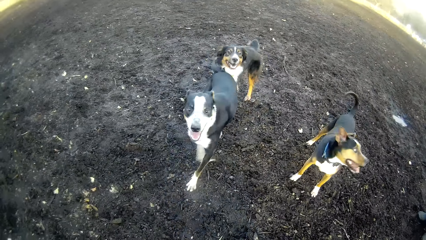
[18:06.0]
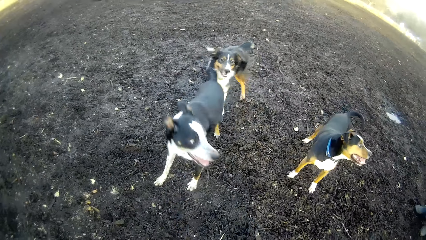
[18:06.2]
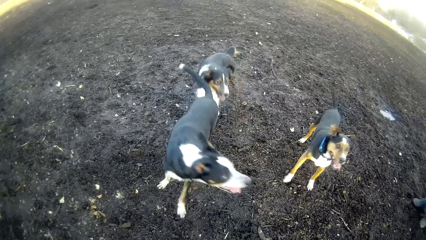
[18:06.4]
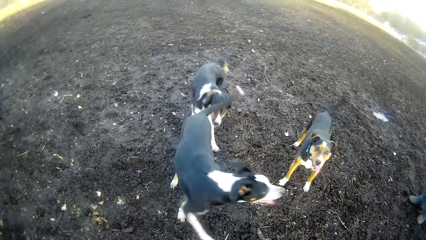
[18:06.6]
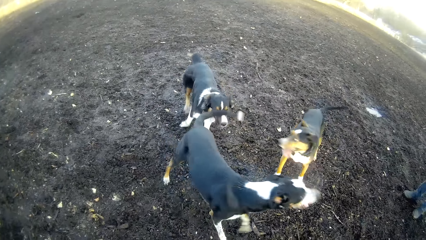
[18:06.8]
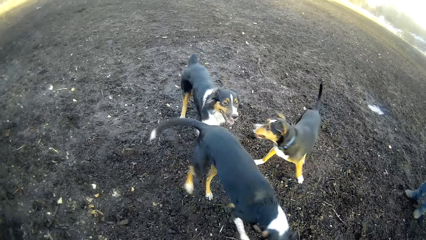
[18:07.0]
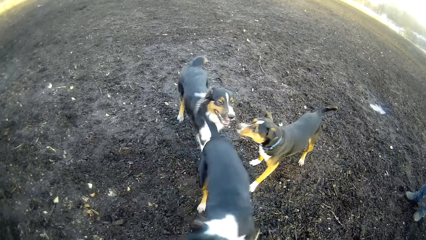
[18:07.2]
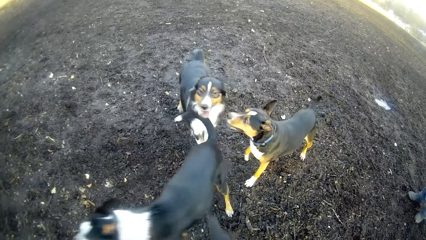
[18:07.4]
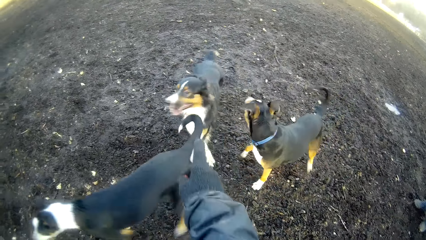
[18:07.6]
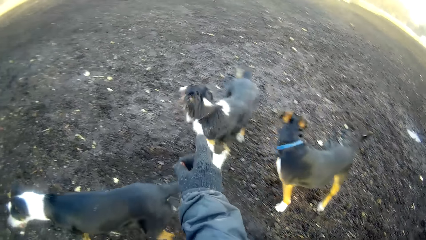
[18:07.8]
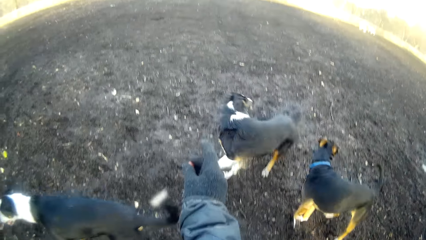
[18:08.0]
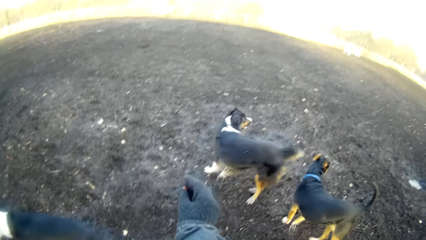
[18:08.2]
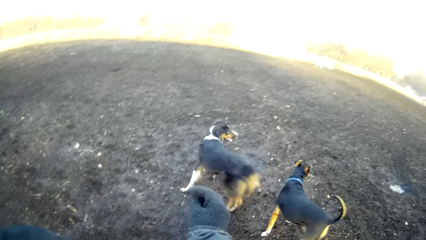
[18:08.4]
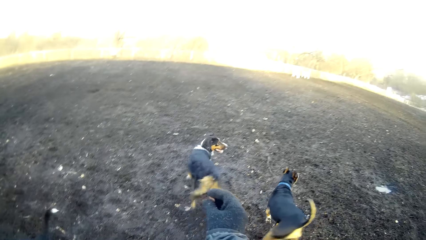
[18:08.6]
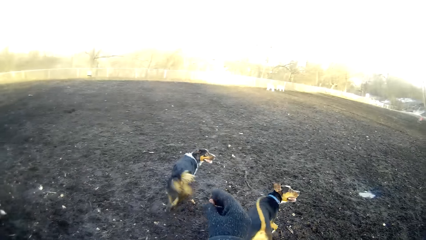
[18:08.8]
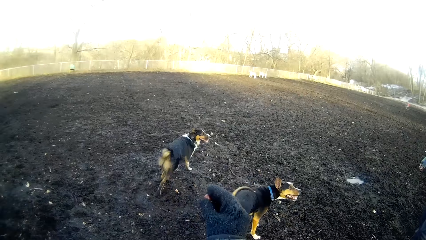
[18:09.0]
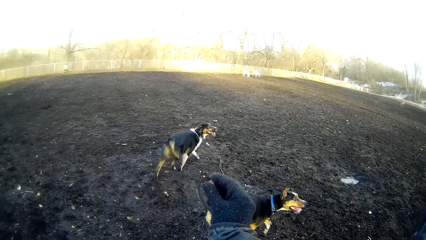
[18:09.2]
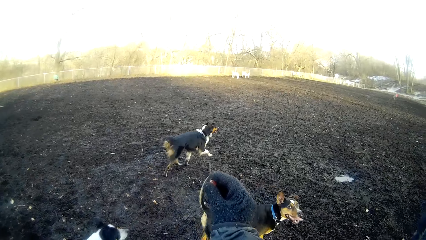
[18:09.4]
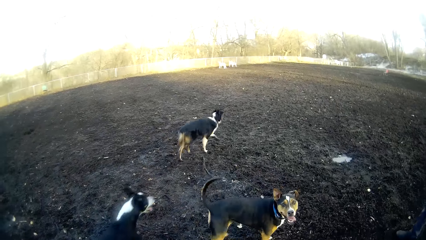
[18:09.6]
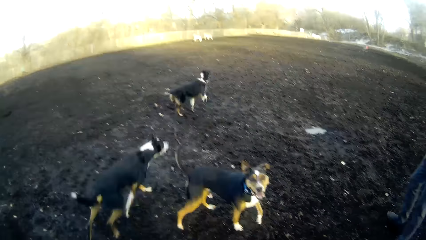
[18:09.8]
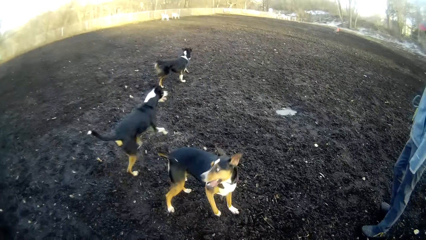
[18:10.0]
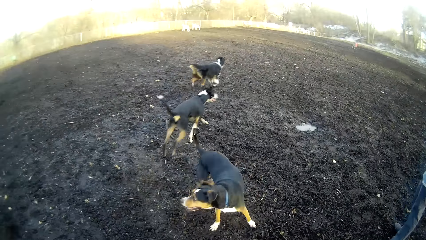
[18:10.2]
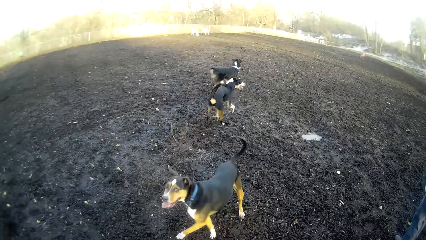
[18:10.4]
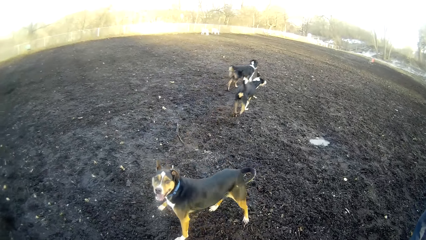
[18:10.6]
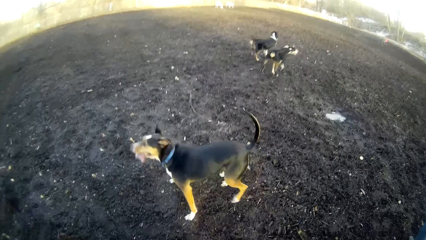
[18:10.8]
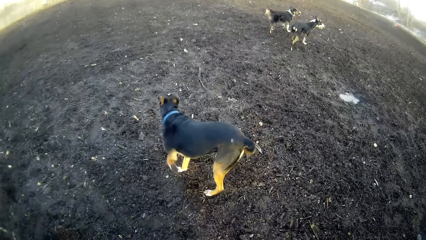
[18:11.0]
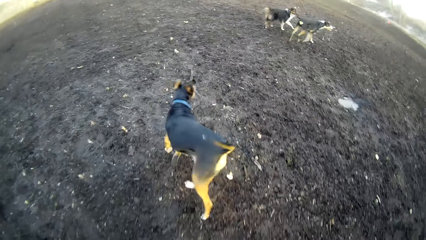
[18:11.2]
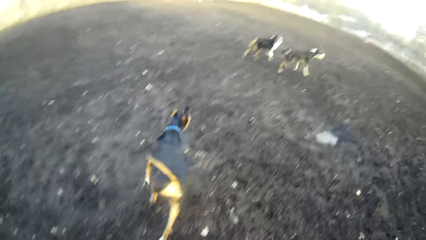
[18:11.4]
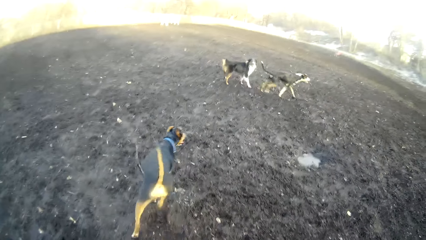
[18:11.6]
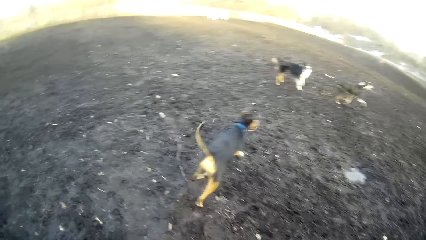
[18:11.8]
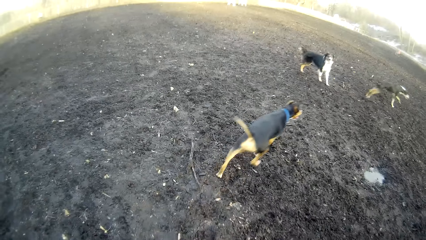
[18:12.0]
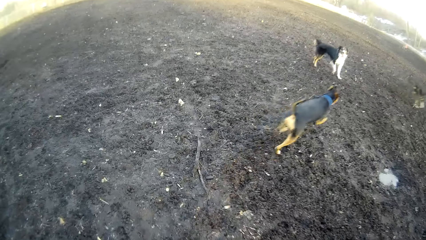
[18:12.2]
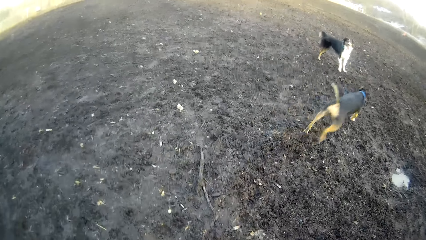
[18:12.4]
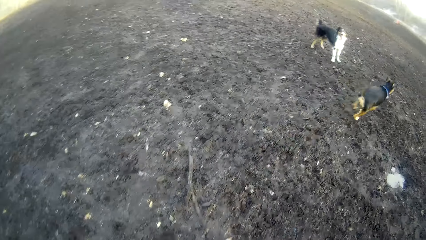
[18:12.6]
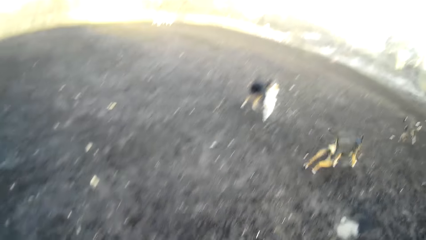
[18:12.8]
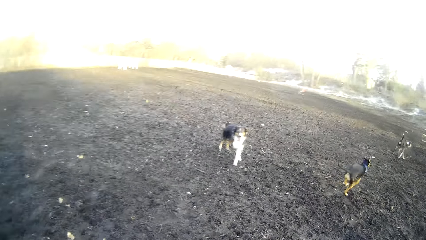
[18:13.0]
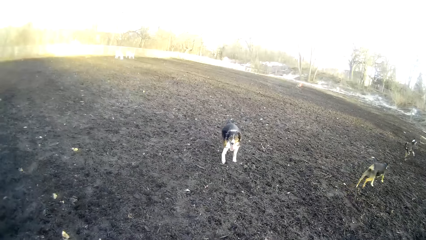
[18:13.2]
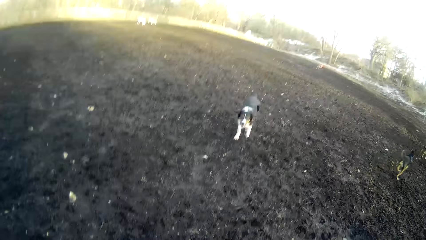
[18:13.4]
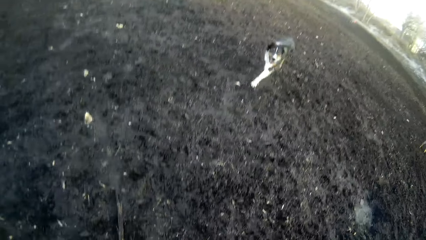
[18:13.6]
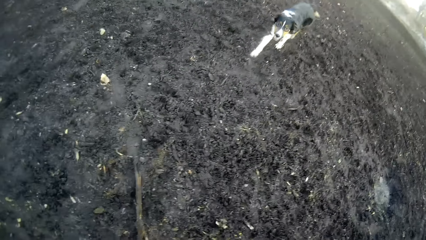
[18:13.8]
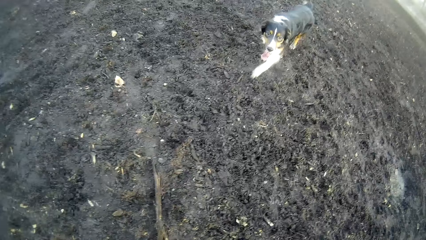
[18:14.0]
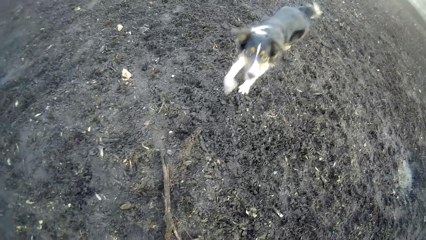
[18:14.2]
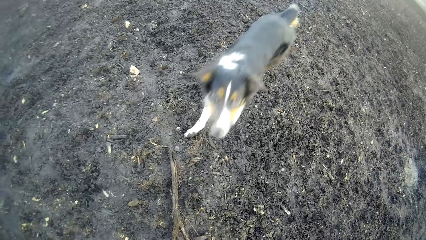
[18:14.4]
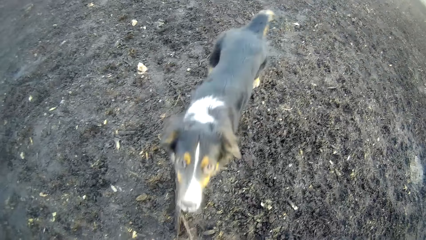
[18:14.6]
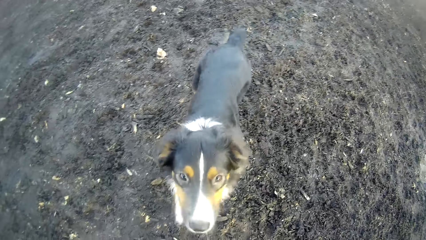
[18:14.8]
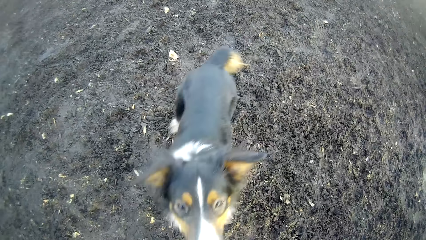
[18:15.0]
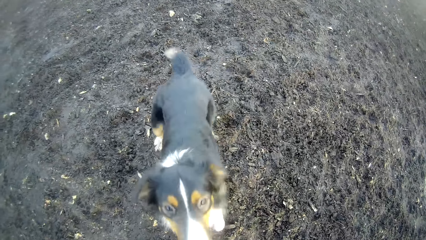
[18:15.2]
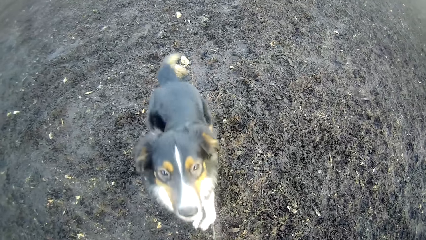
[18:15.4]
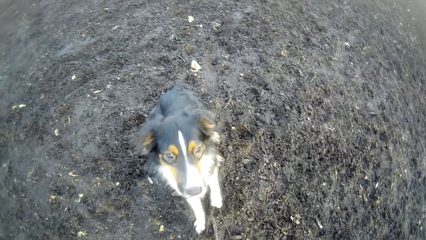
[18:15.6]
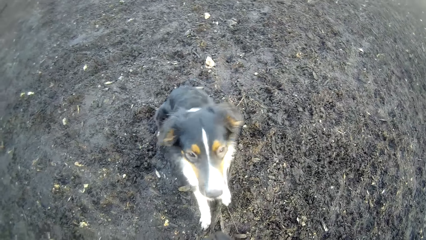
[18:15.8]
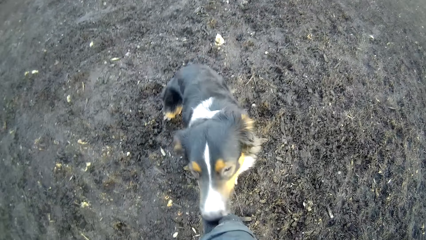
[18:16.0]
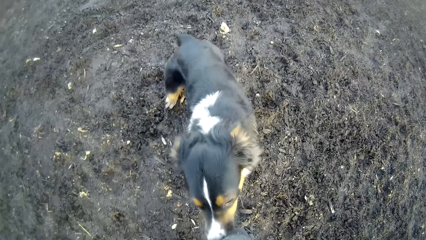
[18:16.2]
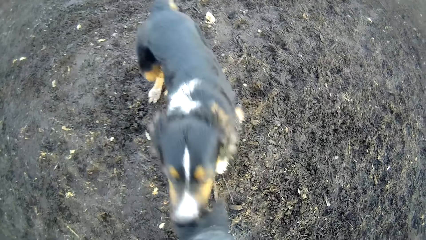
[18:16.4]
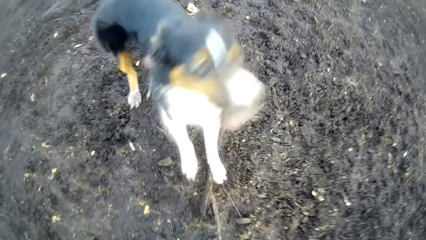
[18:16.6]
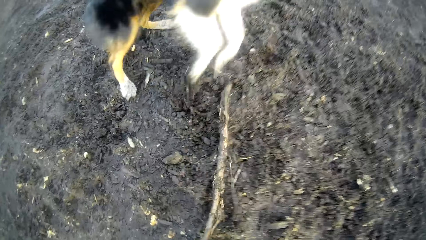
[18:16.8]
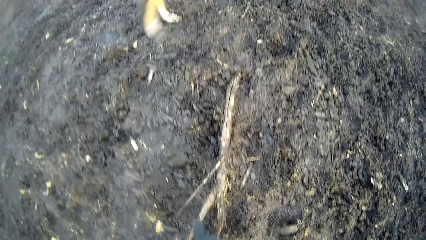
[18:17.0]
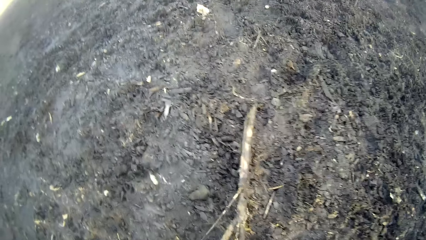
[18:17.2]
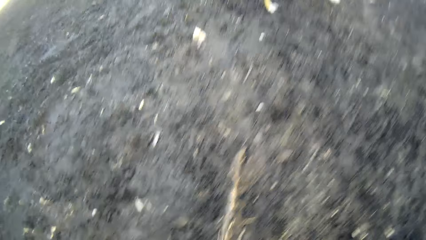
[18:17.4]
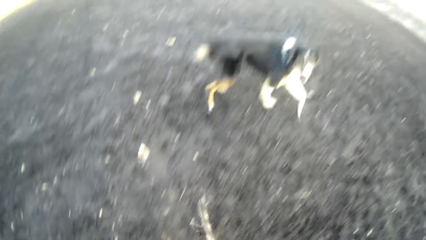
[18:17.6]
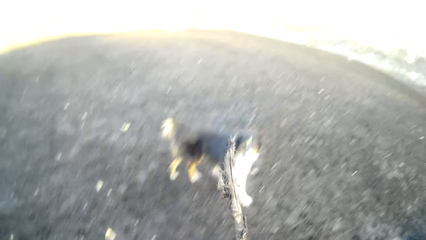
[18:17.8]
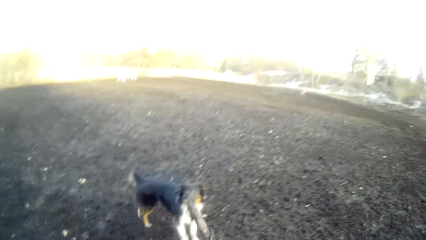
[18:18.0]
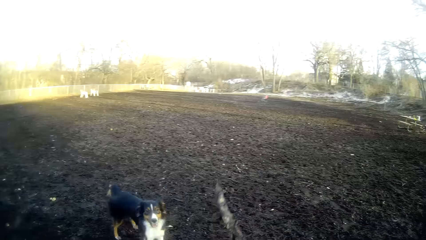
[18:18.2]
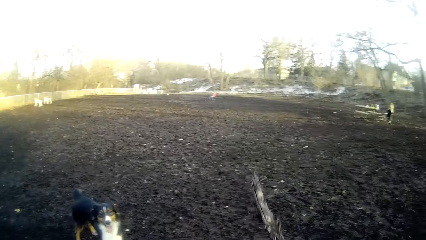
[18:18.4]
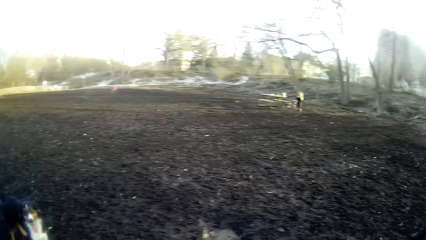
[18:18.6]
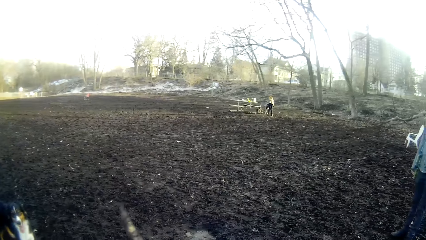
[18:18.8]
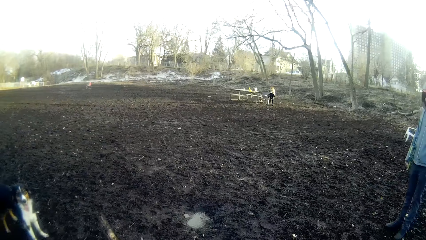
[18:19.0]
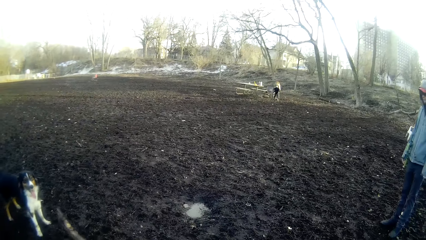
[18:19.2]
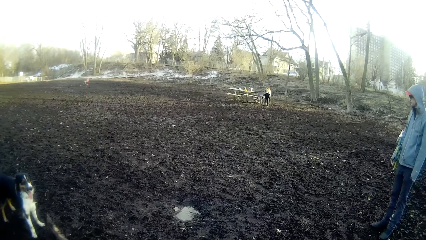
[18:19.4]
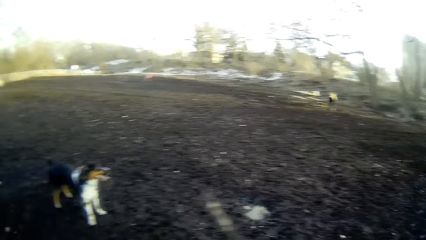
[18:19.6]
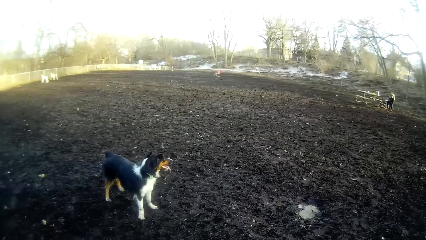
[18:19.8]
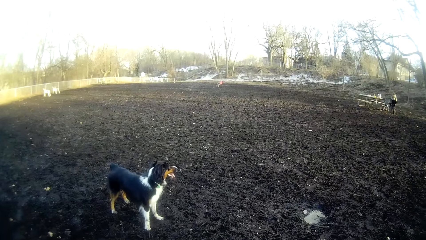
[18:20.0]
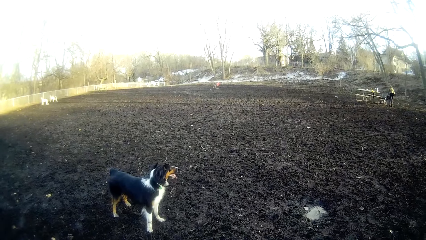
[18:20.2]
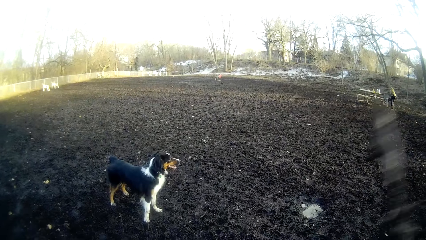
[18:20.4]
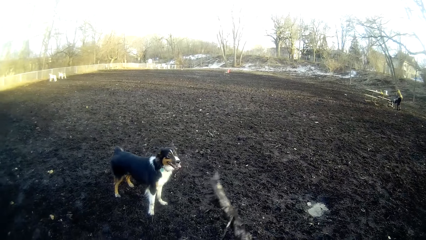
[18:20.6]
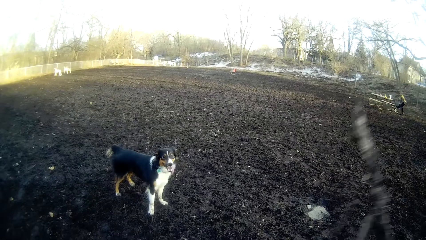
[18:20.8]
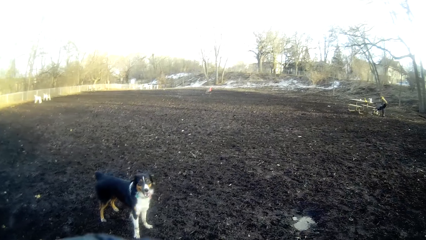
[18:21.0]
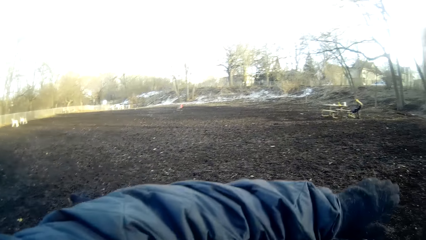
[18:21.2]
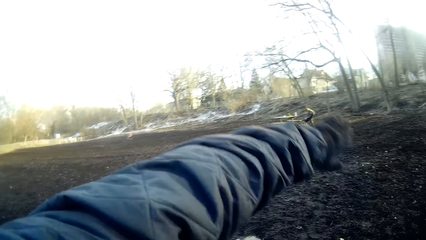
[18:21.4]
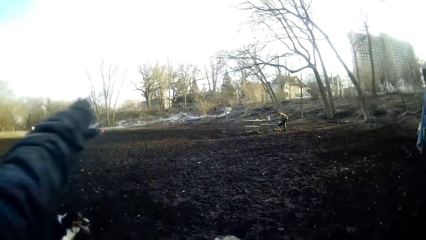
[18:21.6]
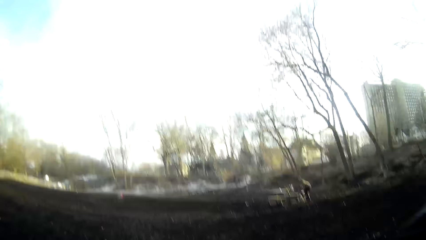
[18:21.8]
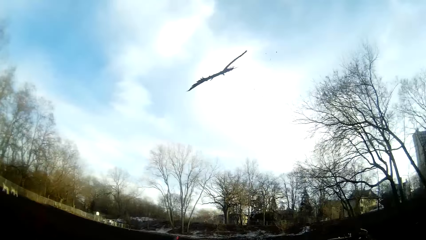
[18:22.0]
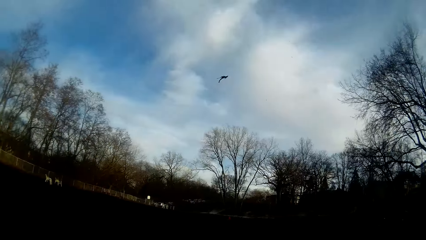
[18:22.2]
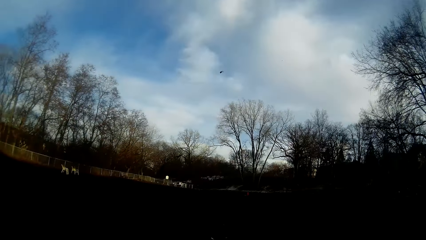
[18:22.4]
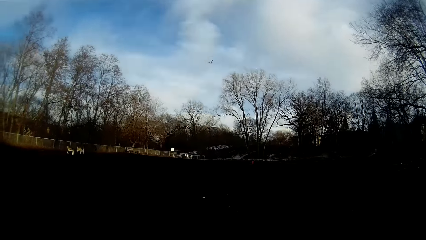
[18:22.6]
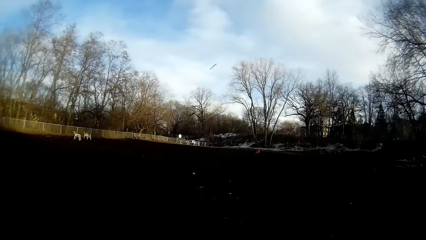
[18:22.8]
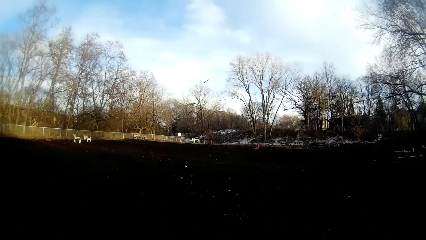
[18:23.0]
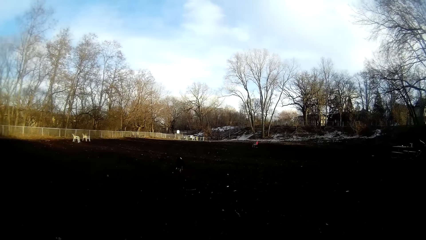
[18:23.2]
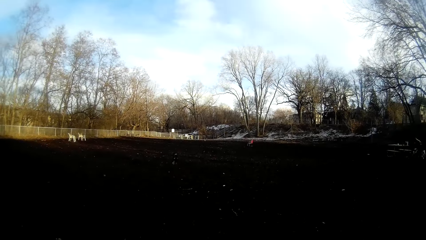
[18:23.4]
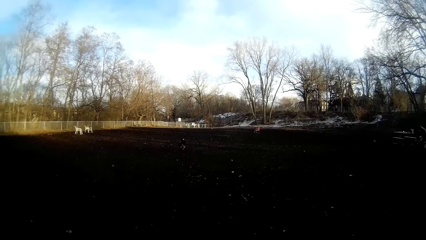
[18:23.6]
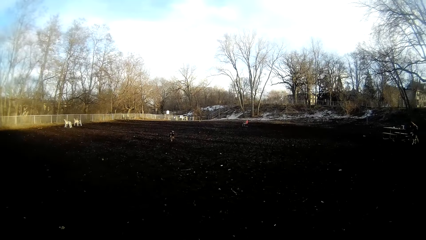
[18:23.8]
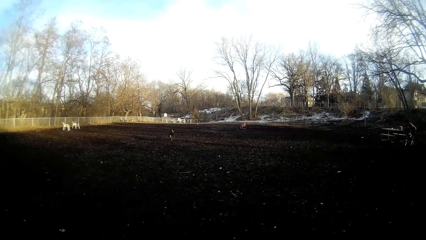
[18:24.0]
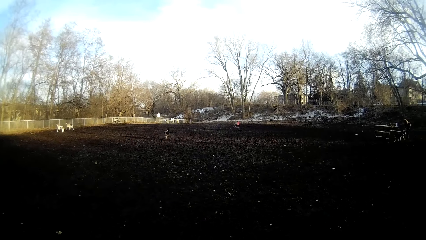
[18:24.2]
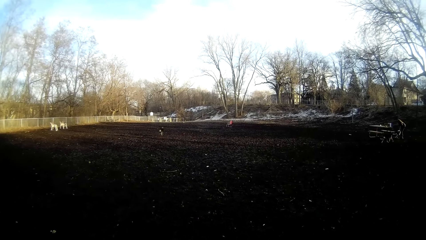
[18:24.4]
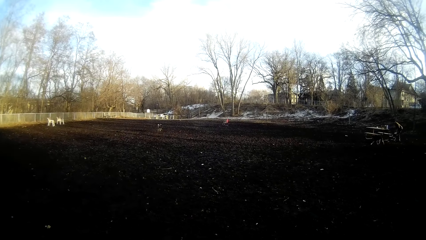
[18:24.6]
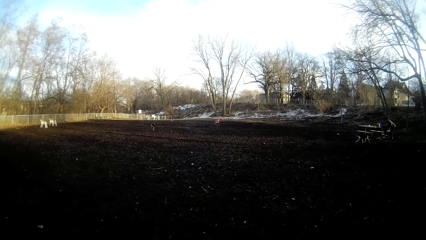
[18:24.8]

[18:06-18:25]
The camera wearer holds the stone with his right hand. He holds it again. He looks at the dogs. He feeds the dog with the grain of dog food. He touches the dog's mouth. He picks up a twig from the ground. He holds something. He throws the twig across the field. The dog chases down the twig.
